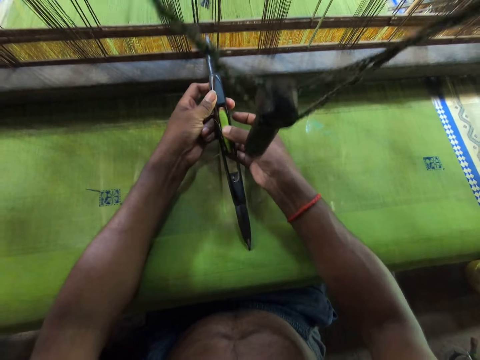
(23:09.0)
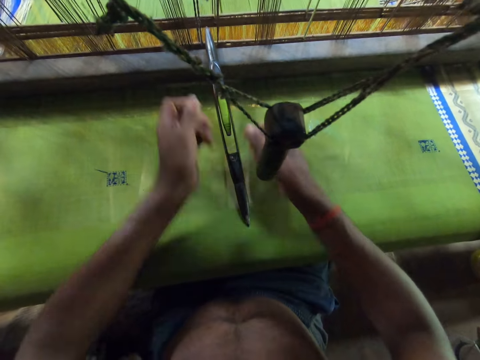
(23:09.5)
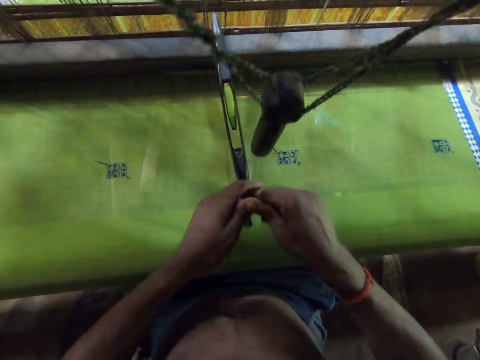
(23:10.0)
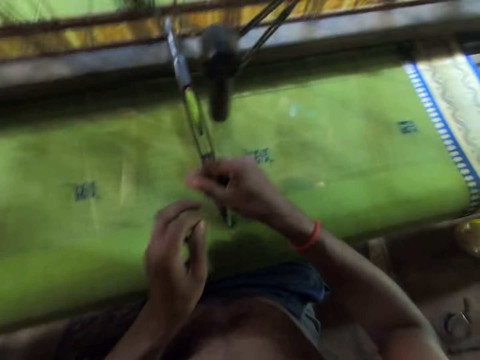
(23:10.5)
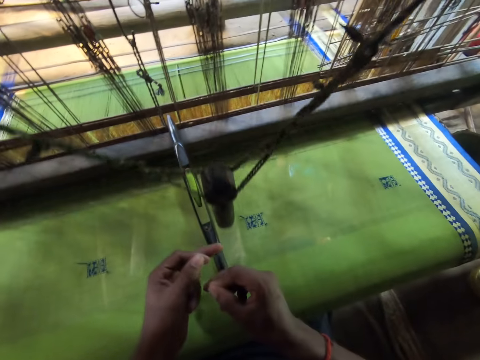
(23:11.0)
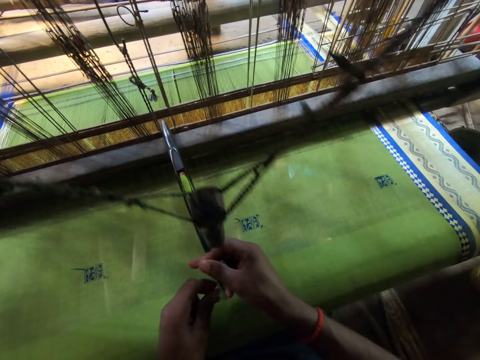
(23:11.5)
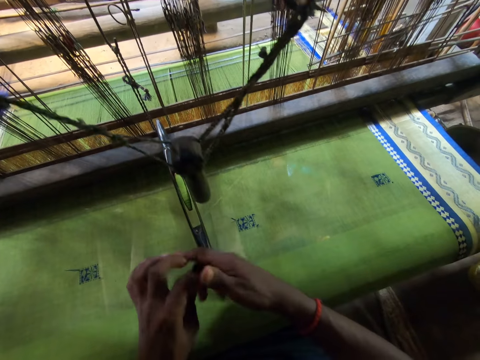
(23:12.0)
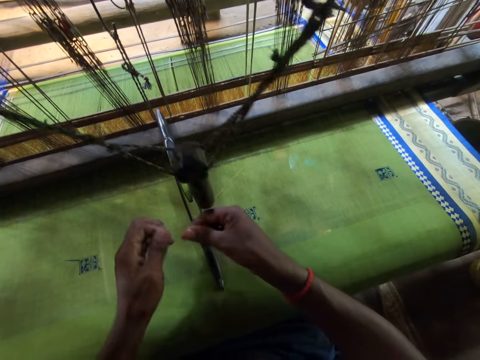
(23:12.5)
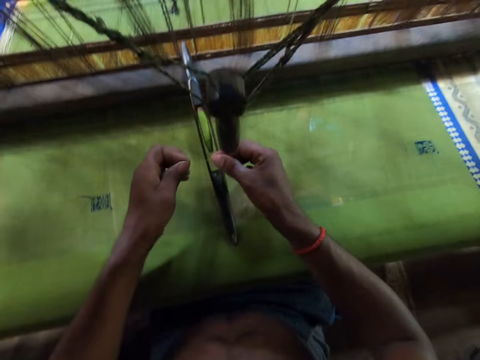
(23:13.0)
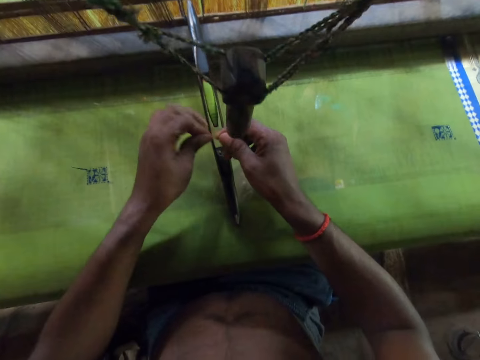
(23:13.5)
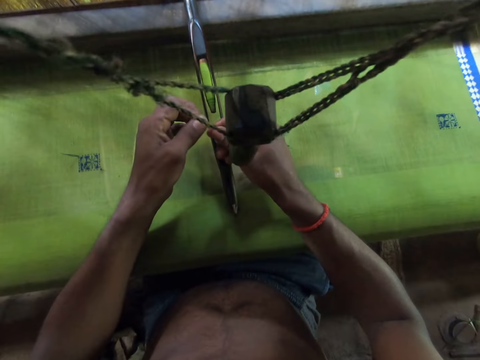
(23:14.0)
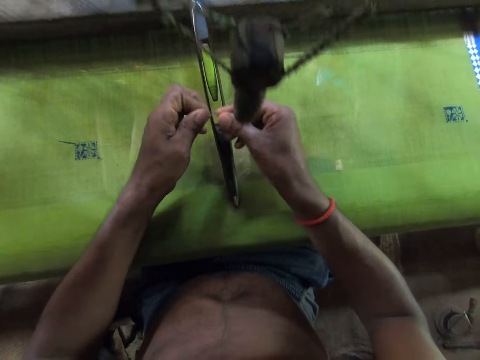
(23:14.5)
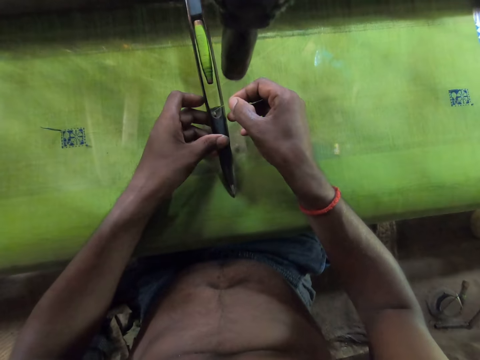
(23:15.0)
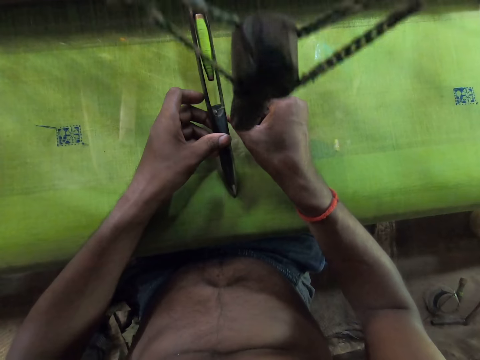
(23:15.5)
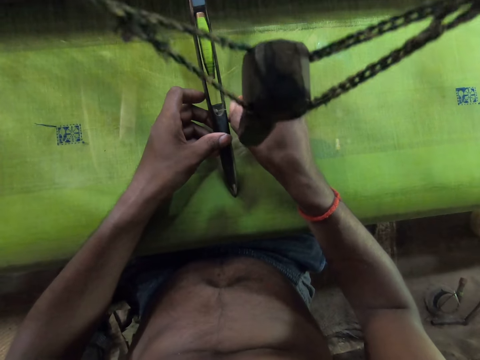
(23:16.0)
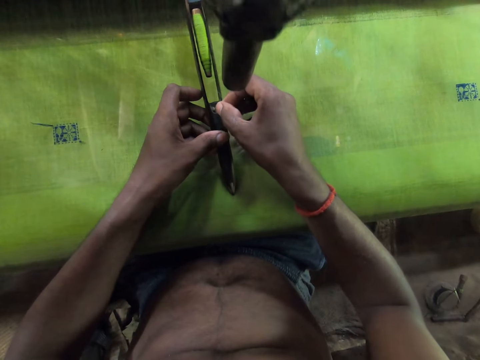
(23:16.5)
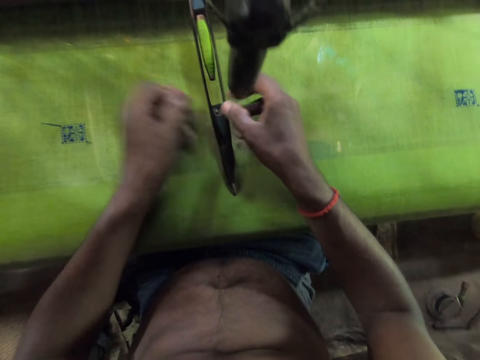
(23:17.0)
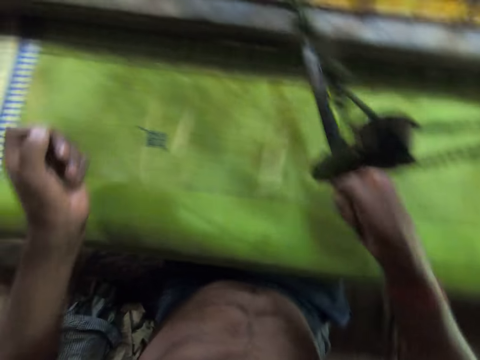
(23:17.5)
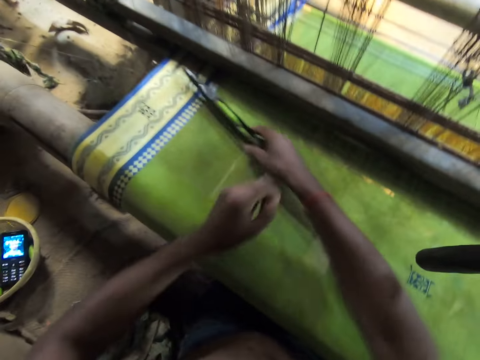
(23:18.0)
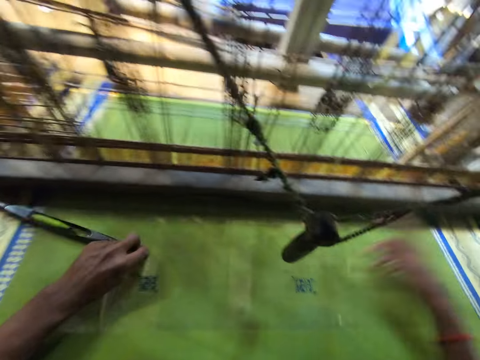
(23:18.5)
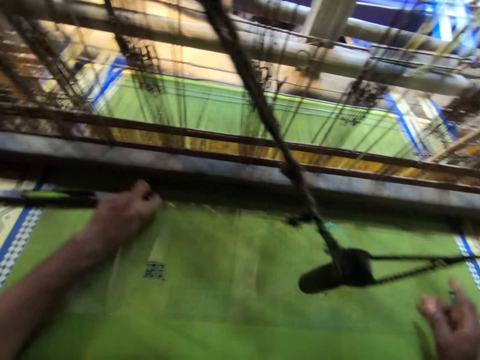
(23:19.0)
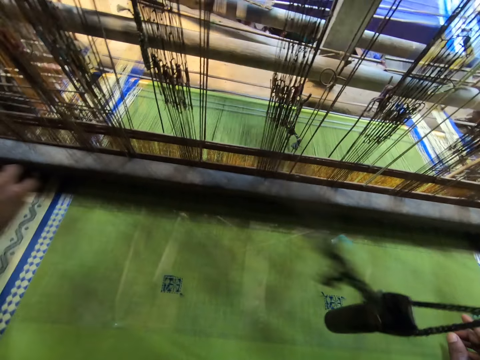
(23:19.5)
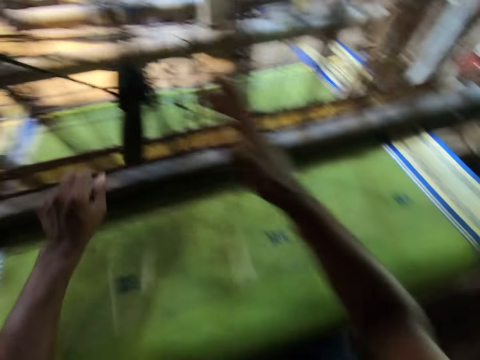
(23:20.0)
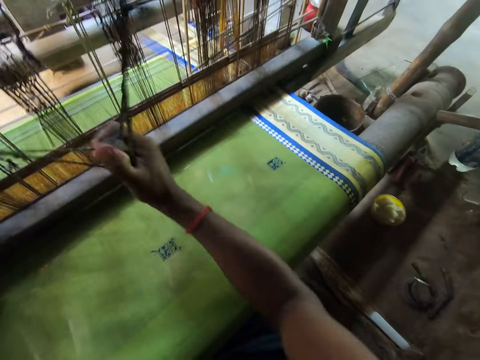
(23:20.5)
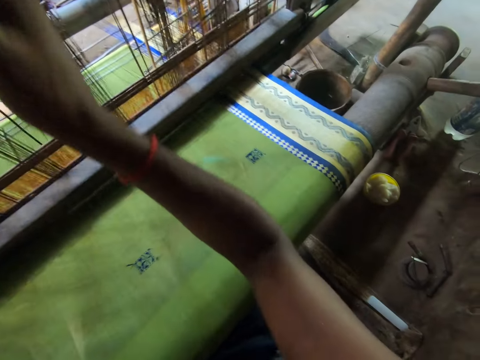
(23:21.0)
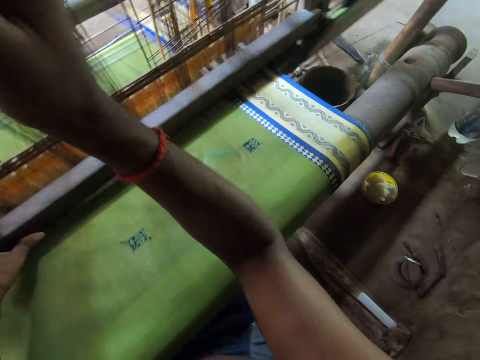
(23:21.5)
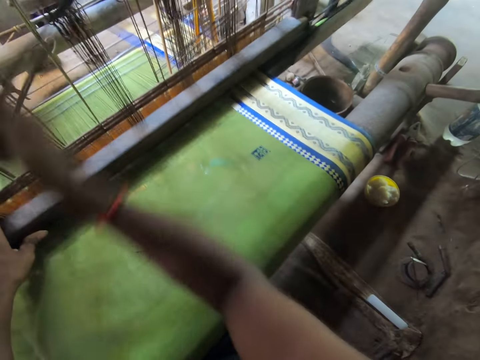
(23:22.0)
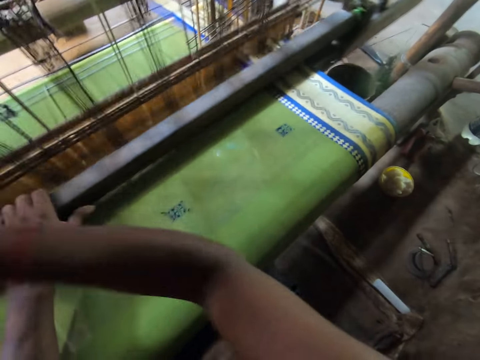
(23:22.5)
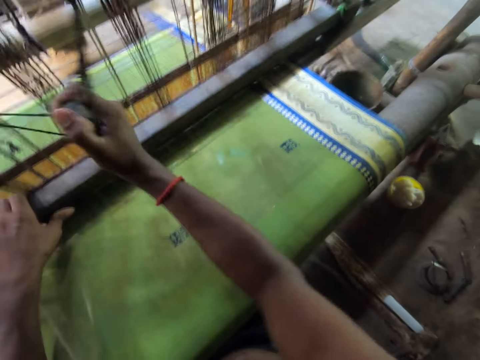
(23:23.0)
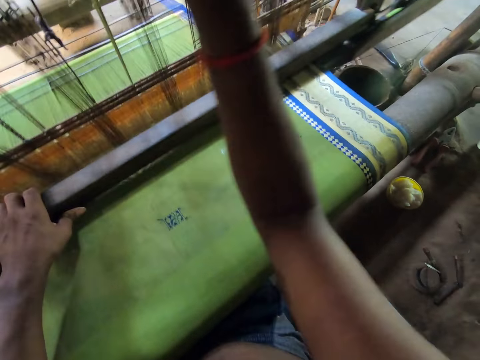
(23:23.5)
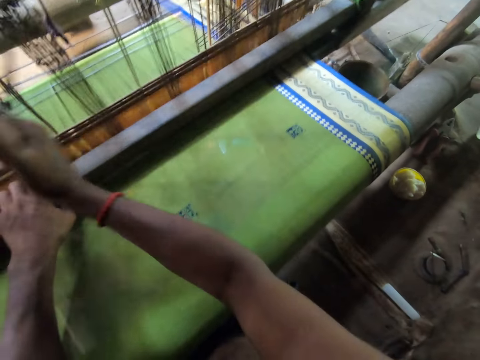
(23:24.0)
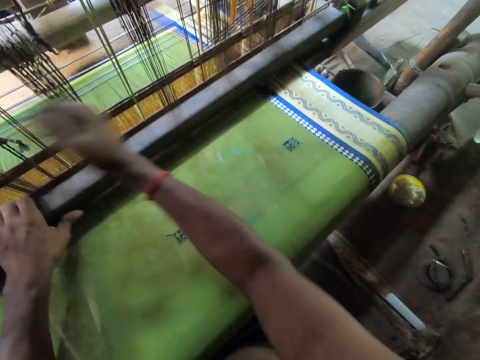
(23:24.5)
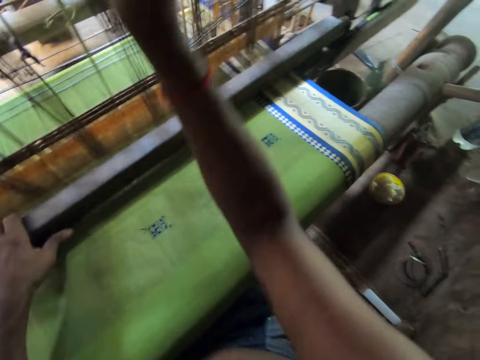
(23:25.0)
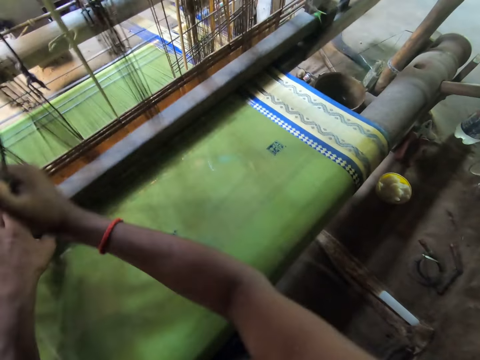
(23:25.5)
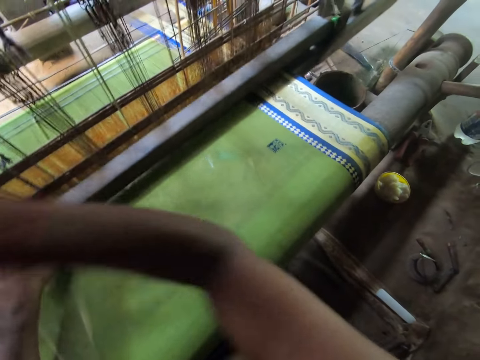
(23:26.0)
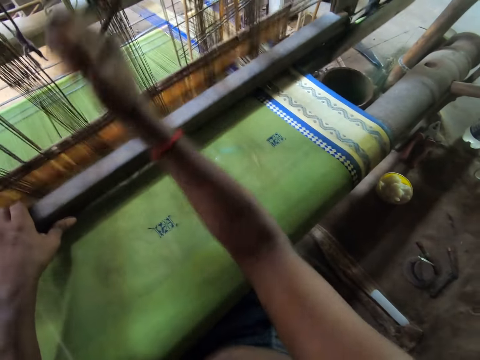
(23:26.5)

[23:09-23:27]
The camera wearer knots the thread with both hands. He inserts the thread in the loom shuttle through the hole with both hands. He picks the loom shuttle from the cloth with his right hand. He drops the loom shuttle on the cloth with his right hand. He inserts the loom shuttle in the loom machine with his left hand. He weaves cloth on the loom machine with the pull cord and batten in both hands.

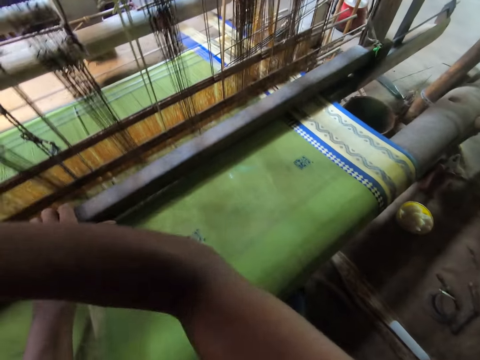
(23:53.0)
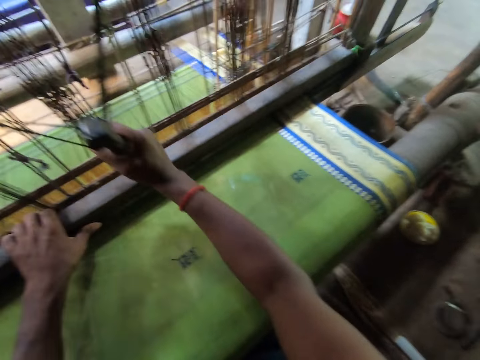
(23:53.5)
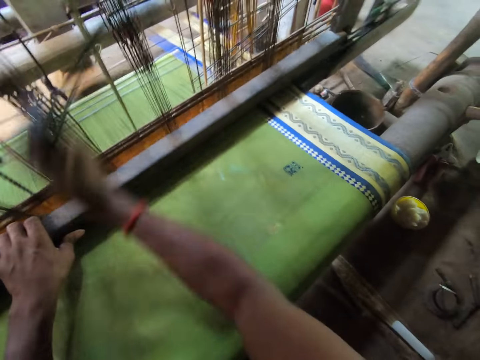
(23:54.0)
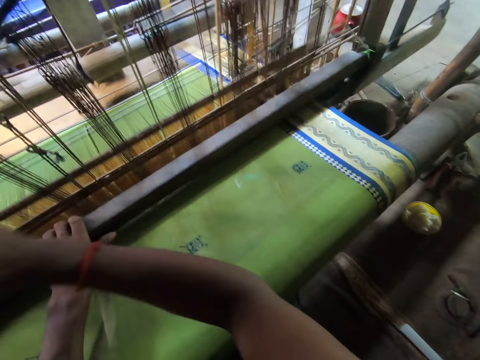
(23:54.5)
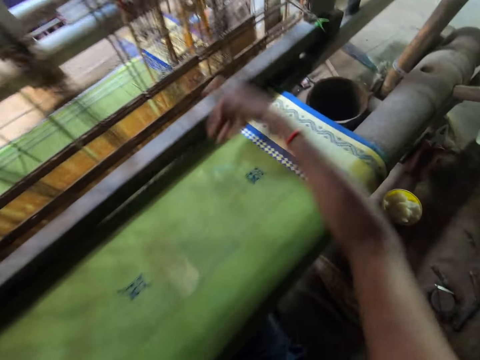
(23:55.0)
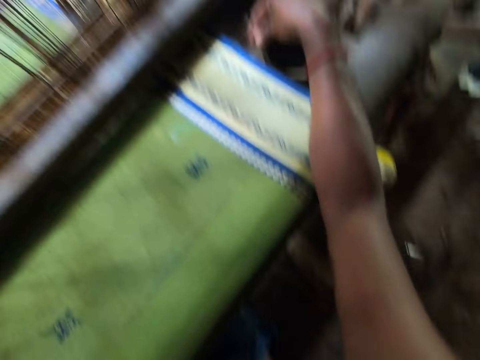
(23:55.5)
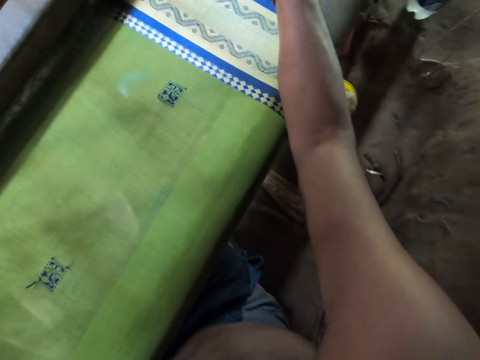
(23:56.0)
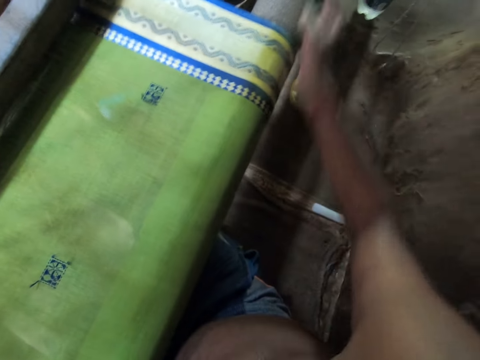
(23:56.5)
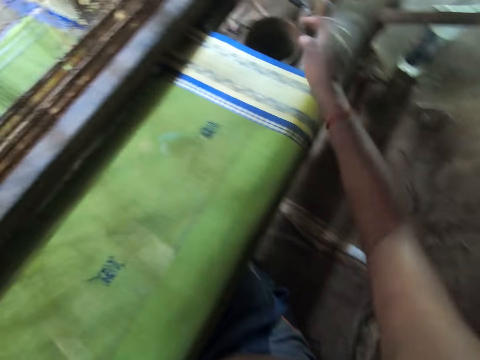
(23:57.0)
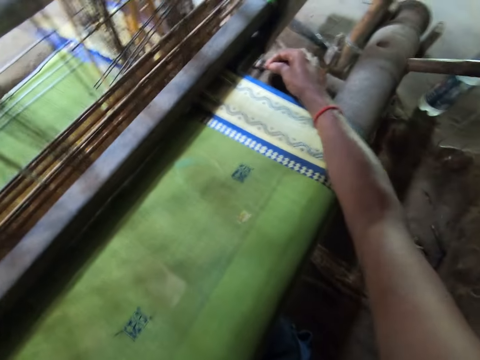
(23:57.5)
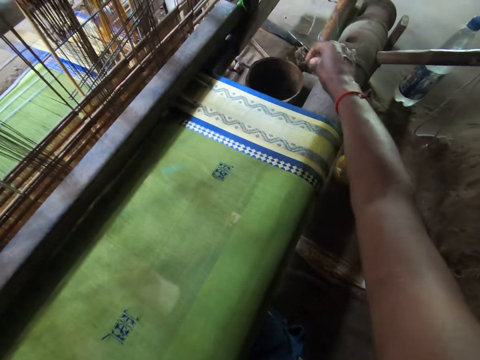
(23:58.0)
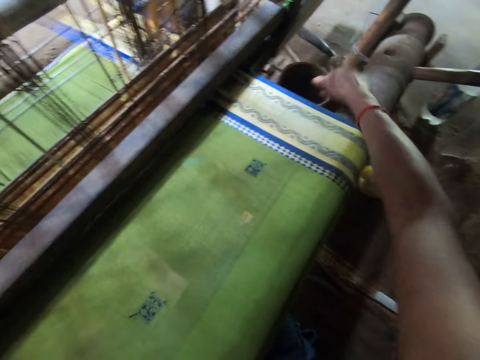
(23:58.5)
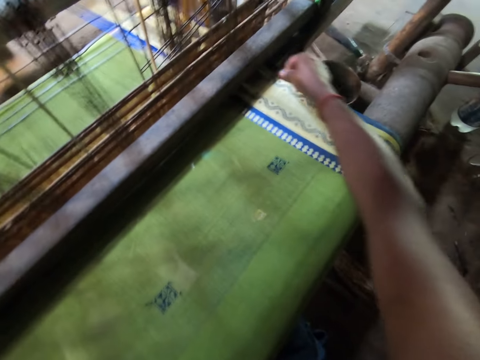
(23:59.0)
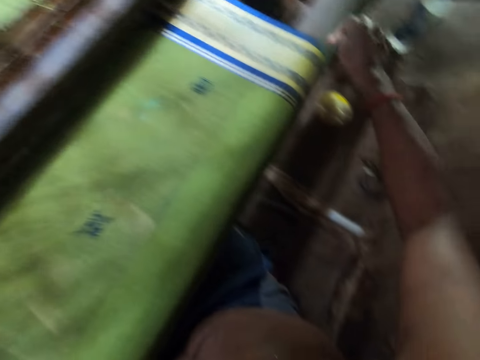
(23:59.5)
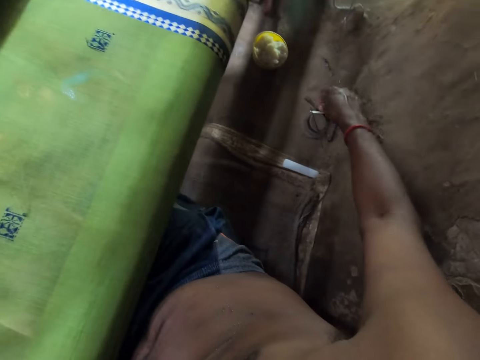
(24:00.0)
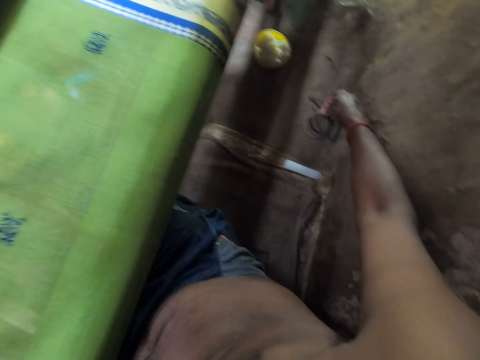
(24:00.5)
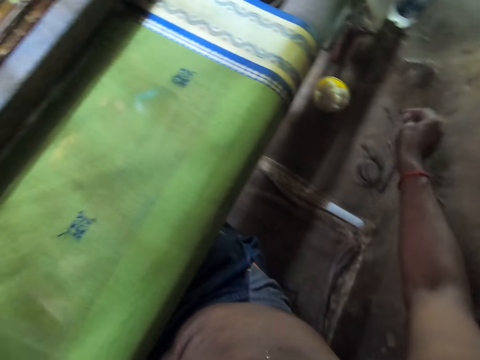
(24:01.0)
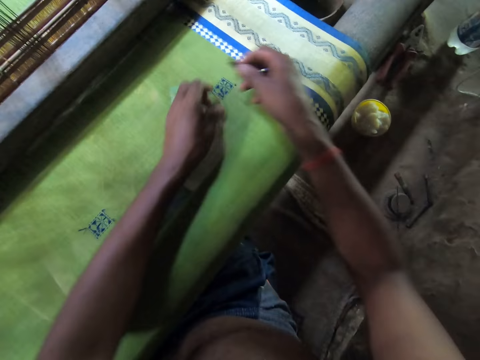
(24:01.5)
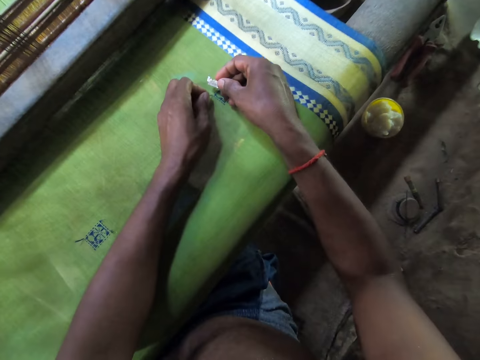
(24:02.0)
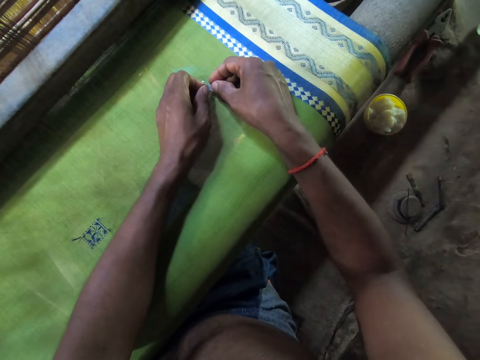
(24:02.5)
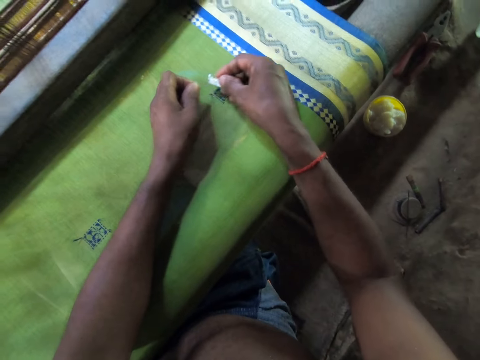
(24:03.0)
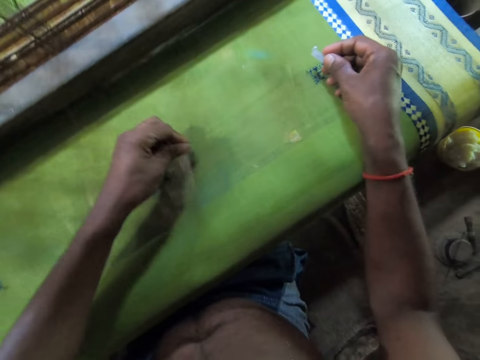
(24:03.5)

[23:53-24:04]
The camera wearer releases the pull cord on the loom machine with his right hand. He pulls threads from the cloth with his right hand. He feels the fabric with his hand. He picks a razor blade from a magnet on the ground with his right hand. He pulls a thread from the cloth with his left hand. He cuts the thread on the cloth with the razor blade in his right hand. He pulls a thread from the cloth with his left hand.
